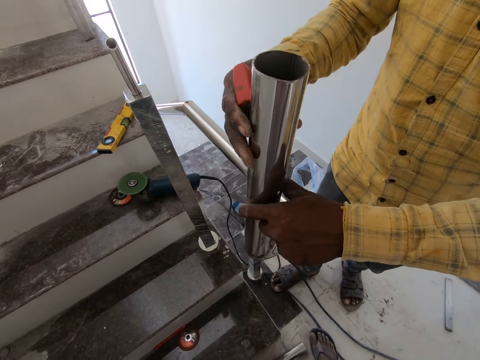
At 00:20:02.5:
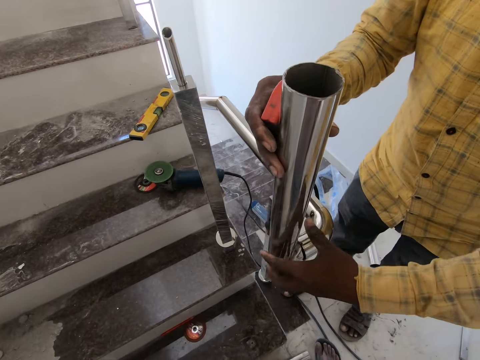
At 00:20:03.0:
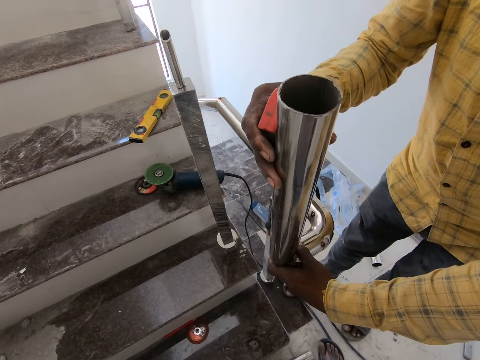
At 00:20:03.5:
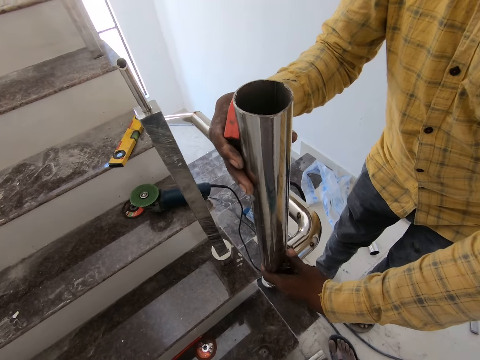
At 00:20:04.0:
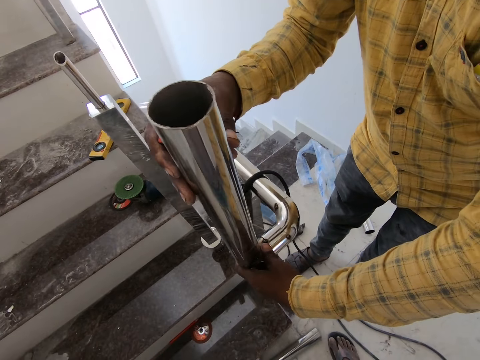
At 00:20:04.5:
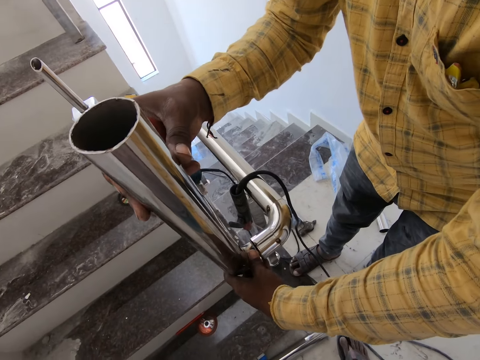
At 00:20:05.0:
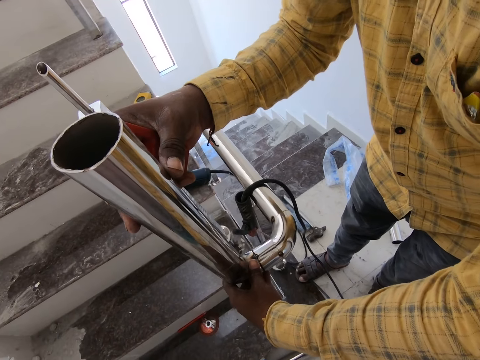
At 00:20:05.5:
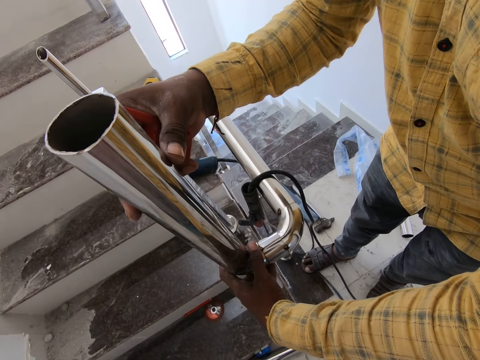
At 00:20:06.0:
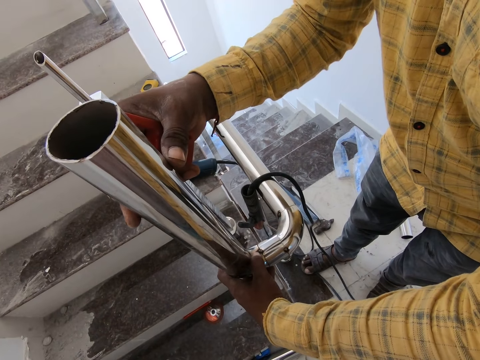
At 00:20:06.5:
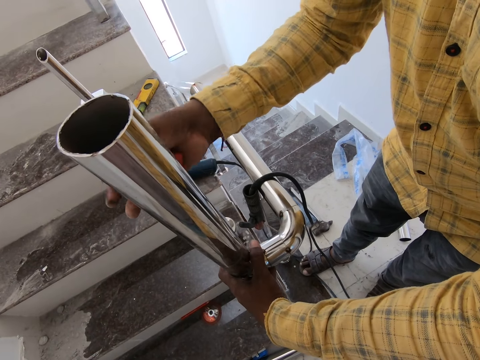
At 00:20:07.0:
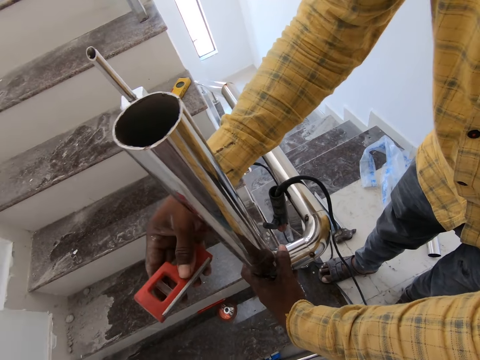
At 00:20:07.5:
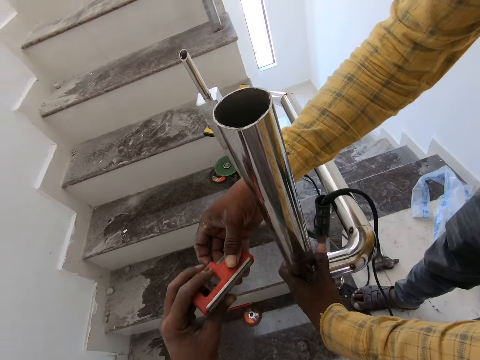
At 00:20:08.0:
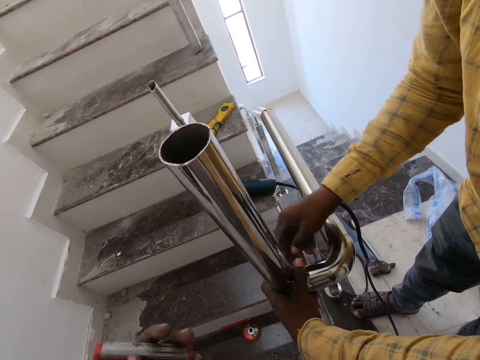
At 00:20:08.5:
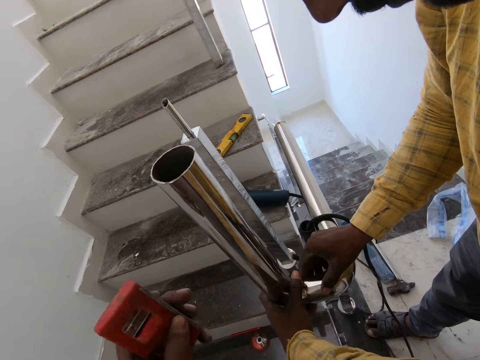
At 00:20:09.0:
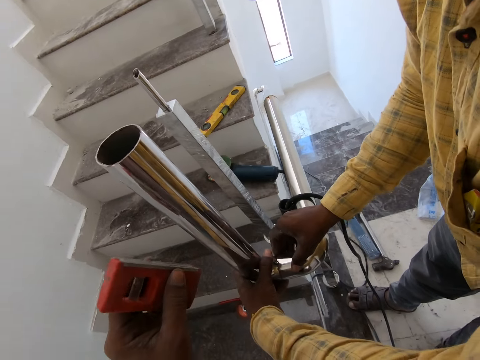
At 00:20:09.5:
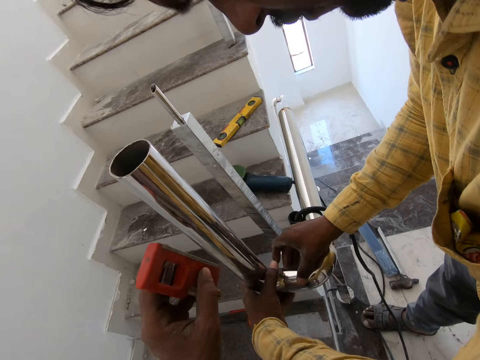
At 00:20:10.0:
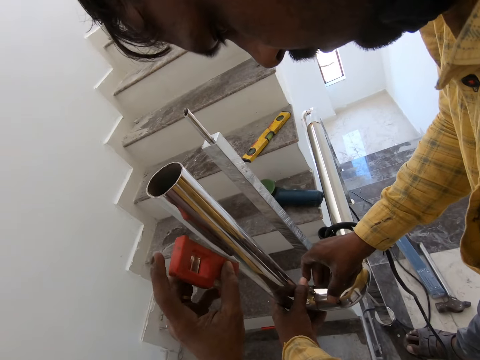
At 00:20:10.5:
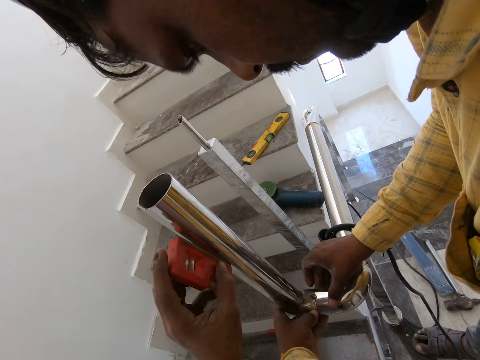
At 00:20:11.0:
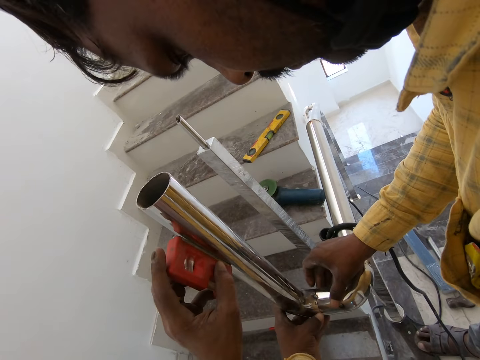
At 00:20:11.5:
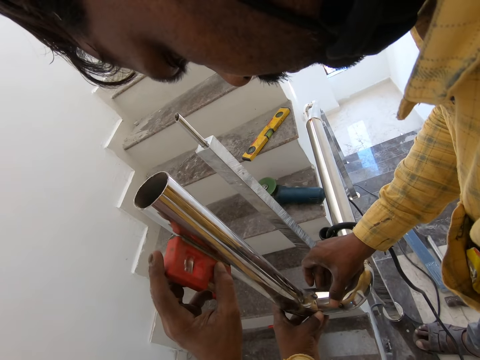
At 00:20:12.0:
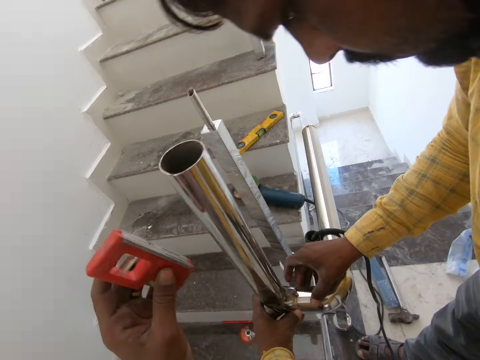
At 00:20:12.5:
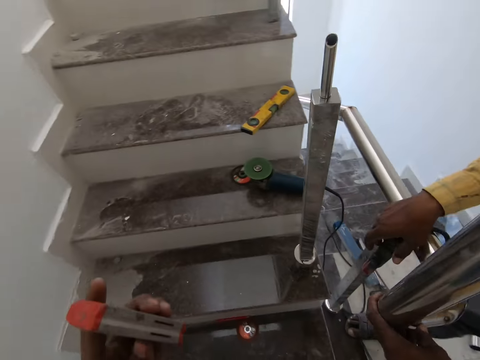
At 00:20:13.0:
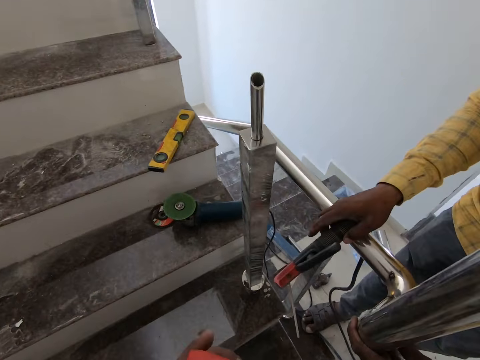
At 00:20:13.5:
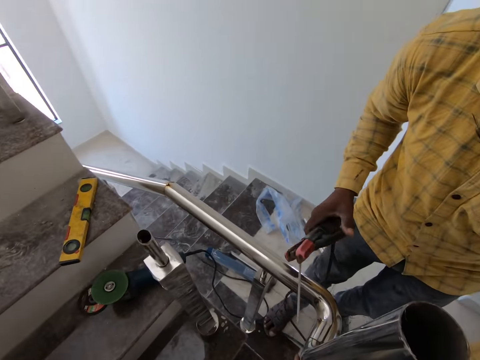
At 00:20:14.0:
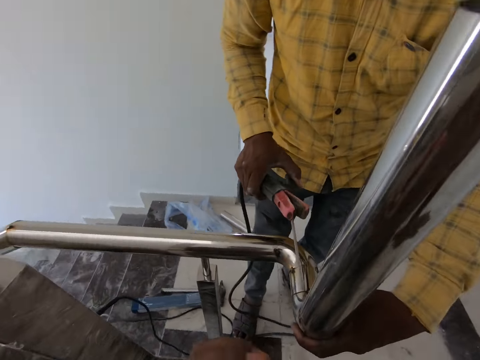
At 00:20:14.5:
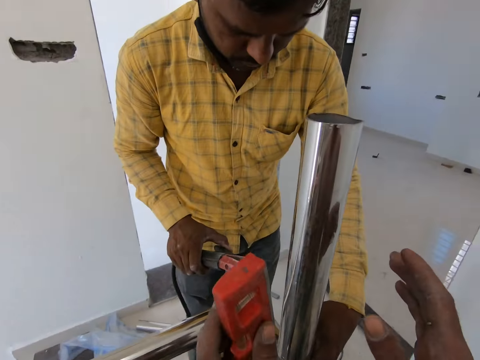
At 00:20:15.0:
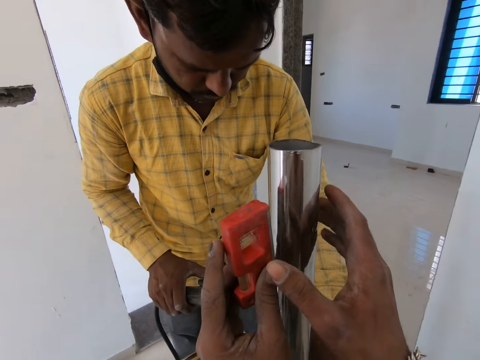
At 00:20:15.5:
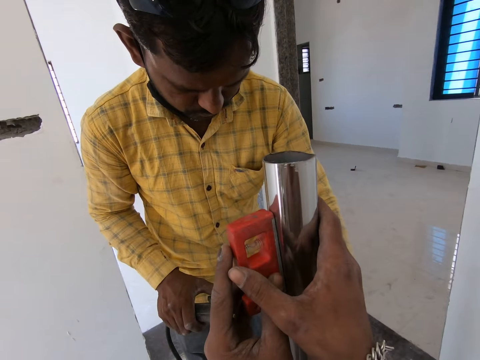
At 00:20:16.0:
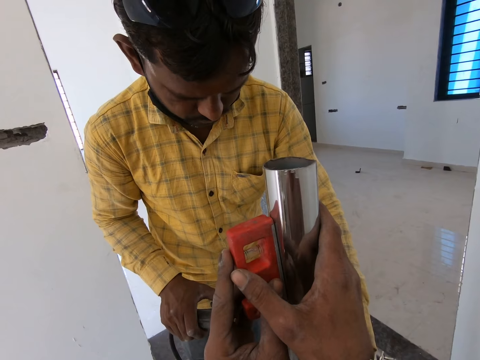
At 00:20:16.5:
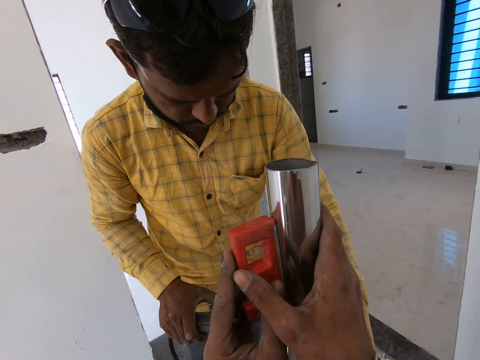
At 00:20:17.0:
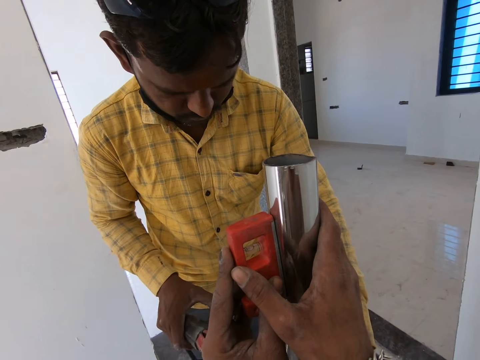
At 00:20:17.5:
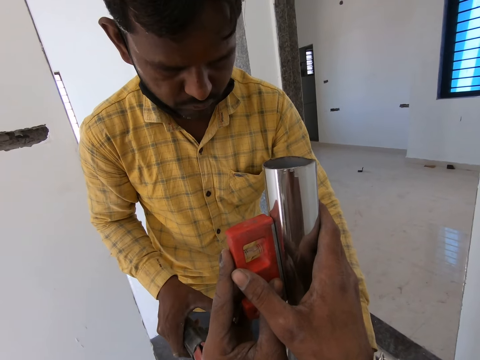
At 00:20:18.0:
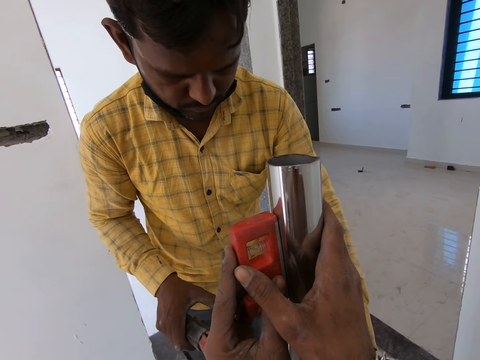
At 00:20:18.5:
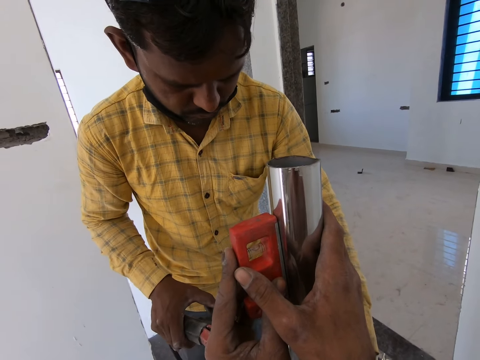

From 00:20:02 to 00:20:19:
The camera wearer joins metal. They give the man the leveler. The man gives the spirit level to the camera wearer. The camera wearer joins metal. They level the steel rod with a spirit level. They pick up the welding machine. The man picks the electrode. The camera wearer welds the staircase holder. They level the steel rod with the spirit level.

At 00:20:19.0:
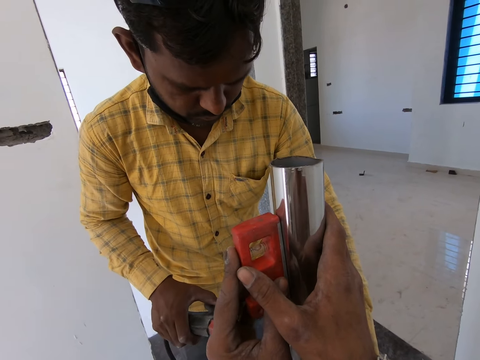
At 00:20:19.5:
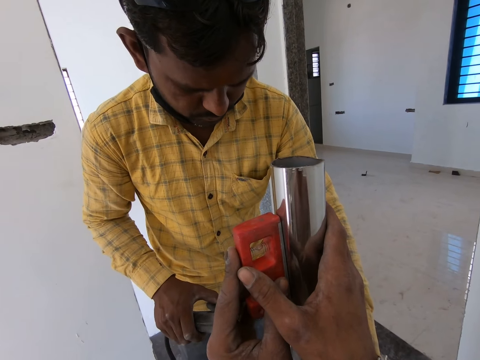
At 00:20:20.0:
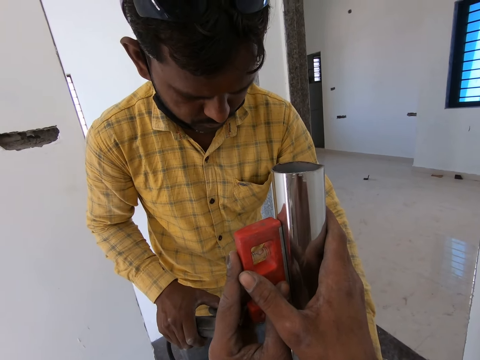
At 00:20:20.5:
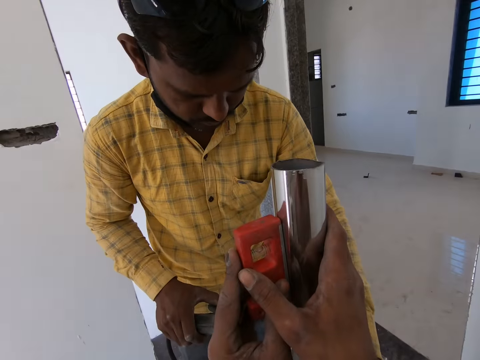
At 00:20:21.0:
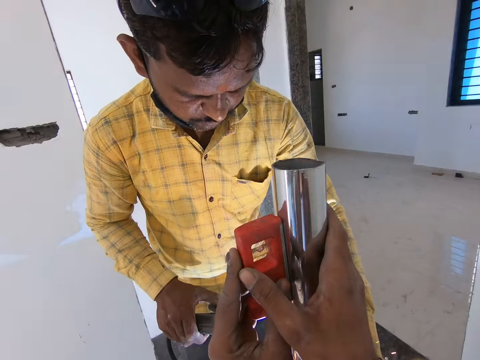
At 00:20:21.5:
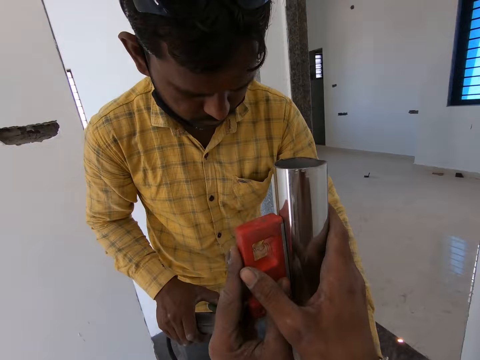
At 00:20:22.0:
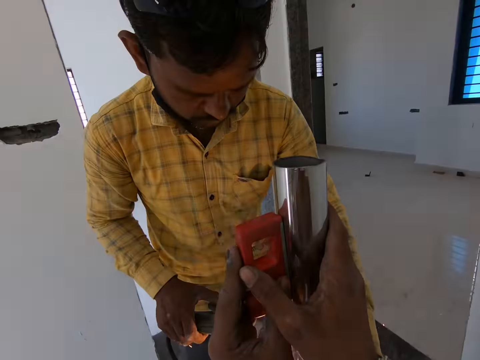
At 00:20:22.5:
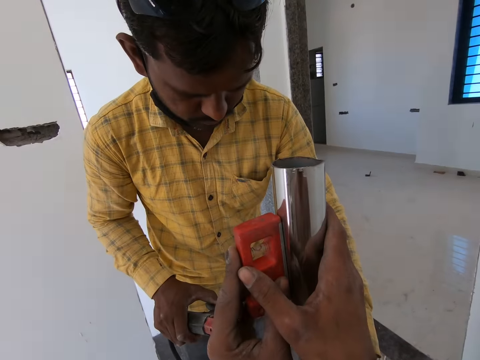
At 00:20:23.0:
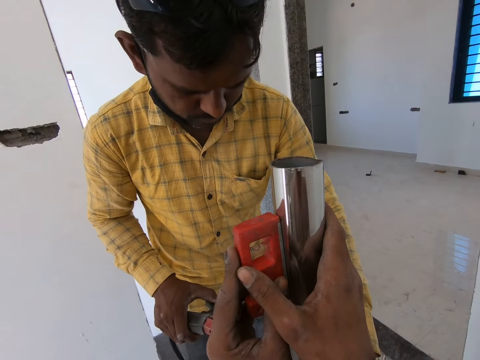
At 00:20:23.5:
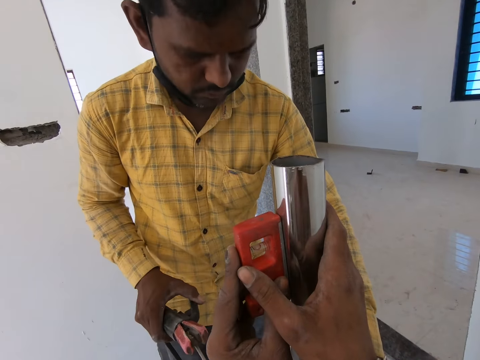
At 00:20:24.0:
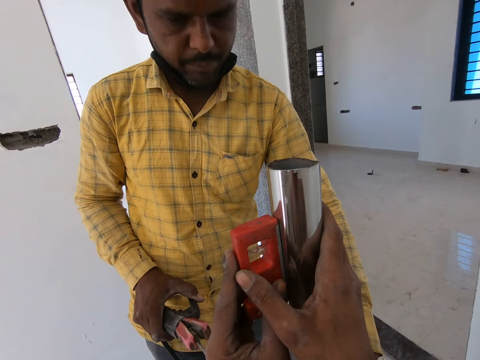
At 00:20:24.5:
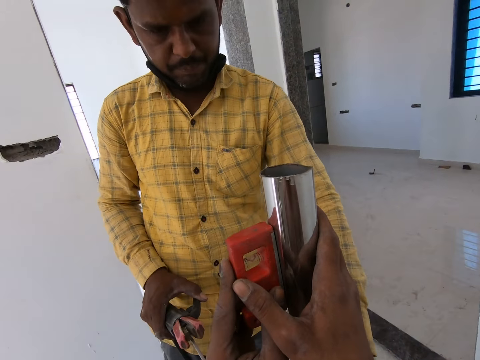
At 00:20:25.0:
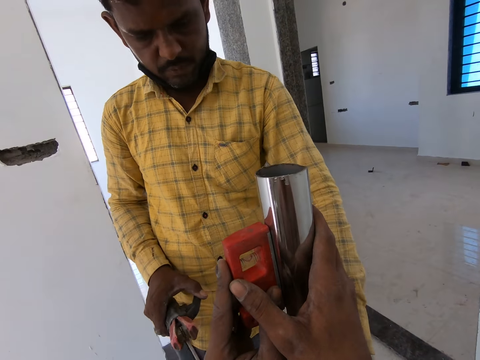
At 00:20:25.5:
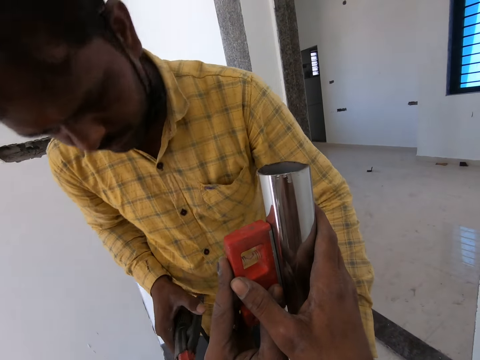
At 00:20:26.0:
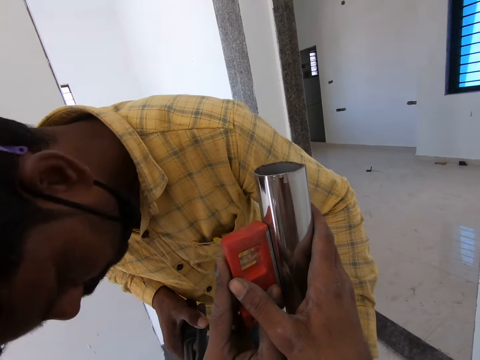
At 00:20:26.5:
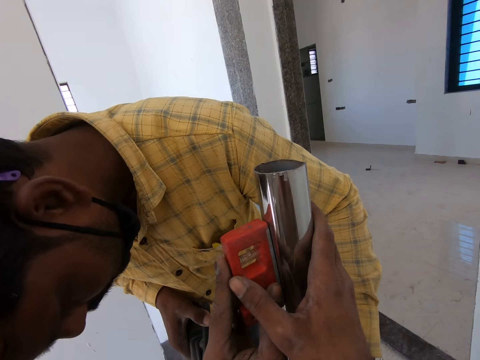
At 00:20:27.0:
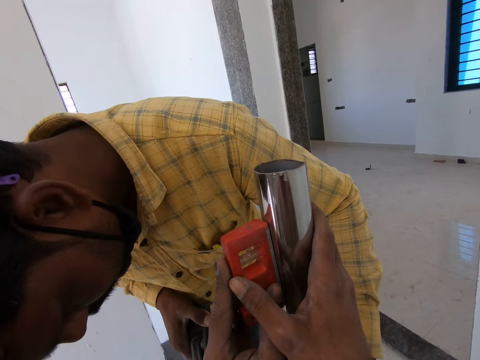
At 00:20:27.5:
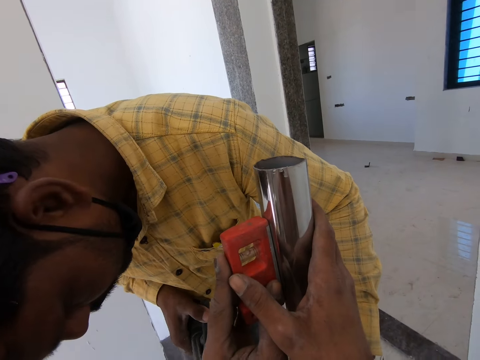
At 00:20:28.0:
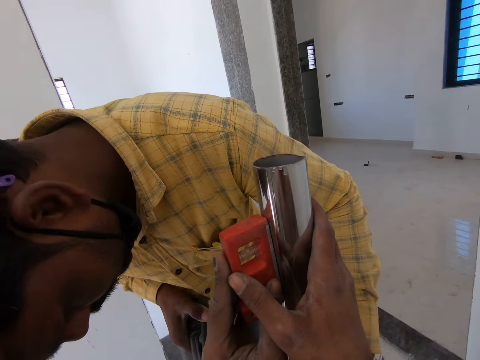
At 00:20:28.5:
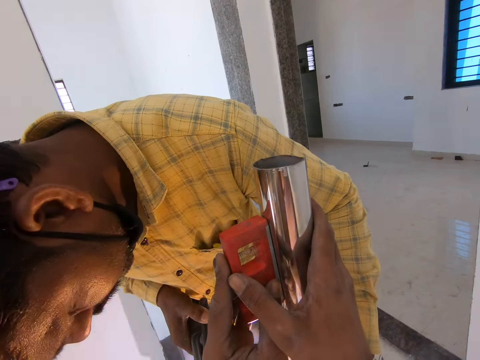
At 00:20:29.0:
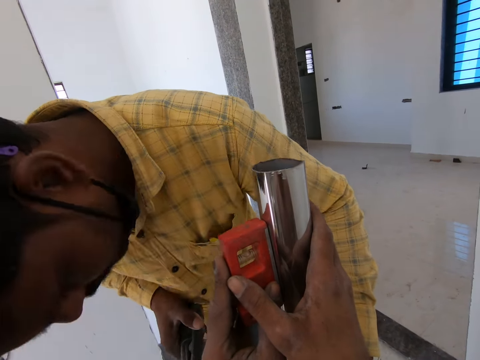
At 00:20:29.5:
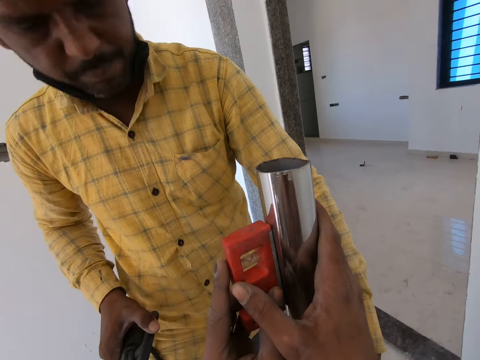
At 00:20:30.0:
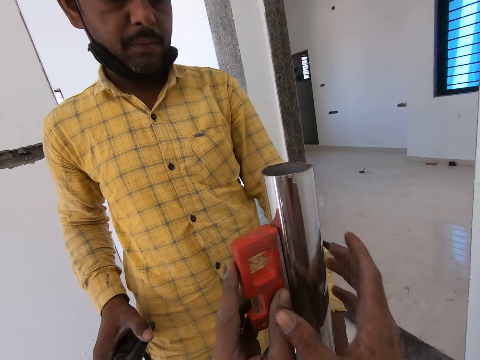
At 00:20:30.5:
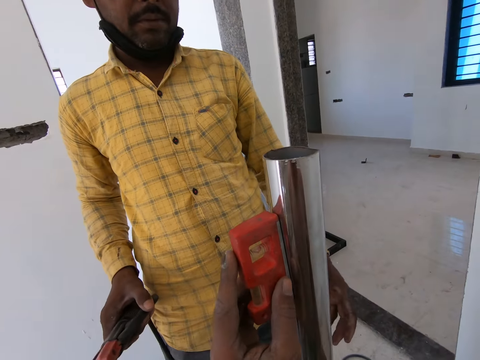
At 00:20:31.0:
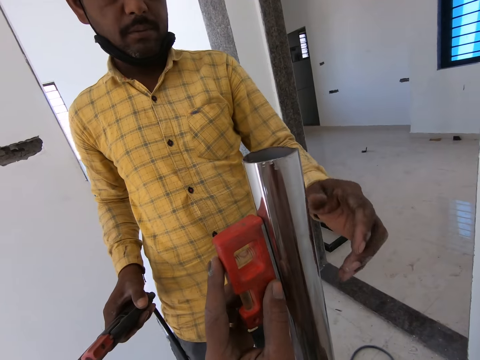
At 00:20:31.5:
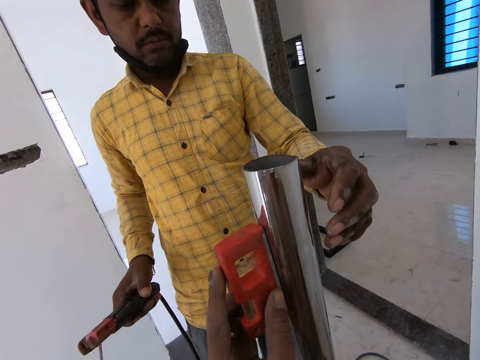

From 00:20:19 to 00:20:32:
A man welds the steel rod. The man looks at the steel rod. The camera wearer looks at the staircase holder. They weld the staircase holder. The man welds the steel rod. The camera wearer looks at the staircase holder.
